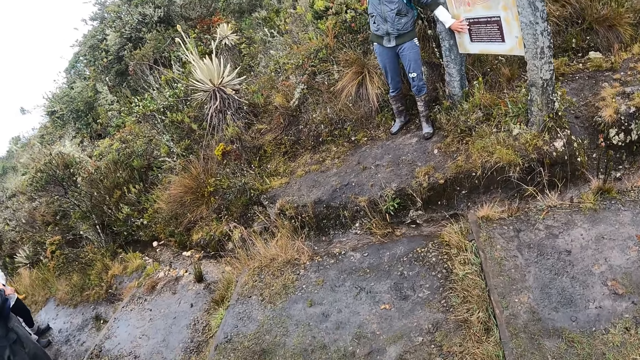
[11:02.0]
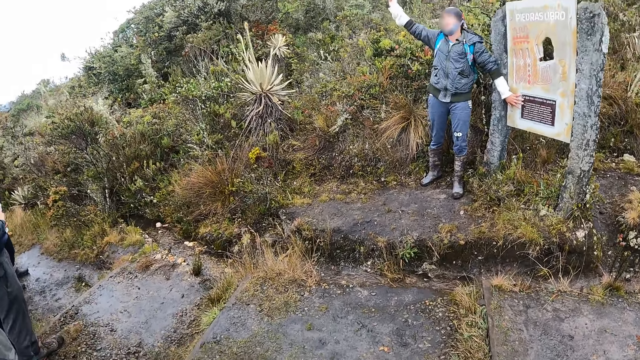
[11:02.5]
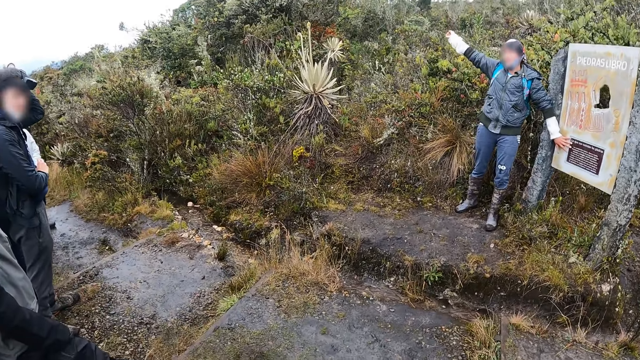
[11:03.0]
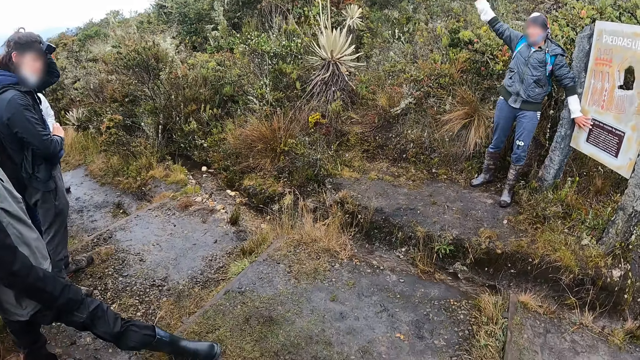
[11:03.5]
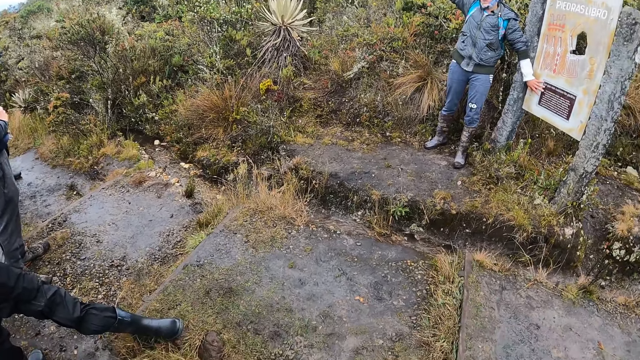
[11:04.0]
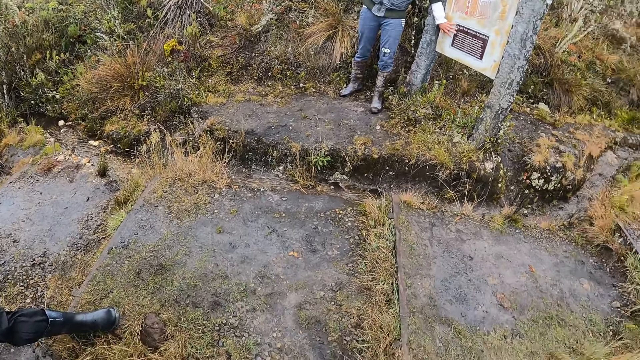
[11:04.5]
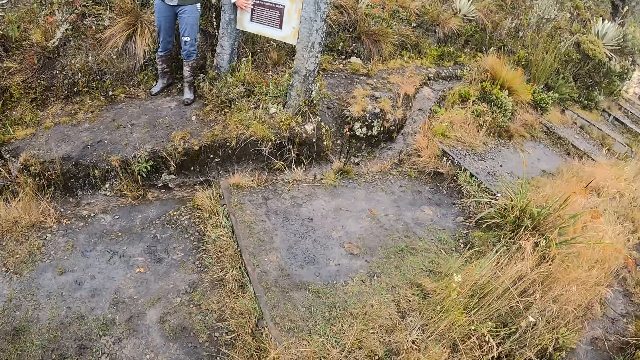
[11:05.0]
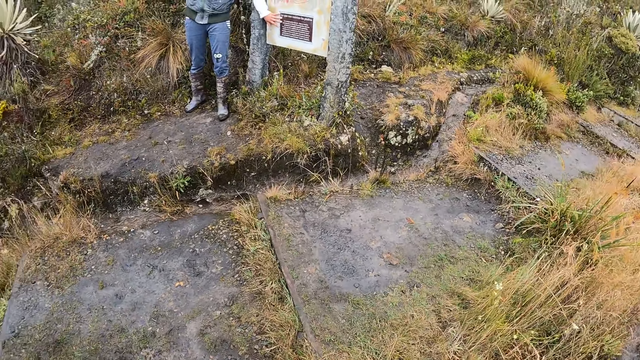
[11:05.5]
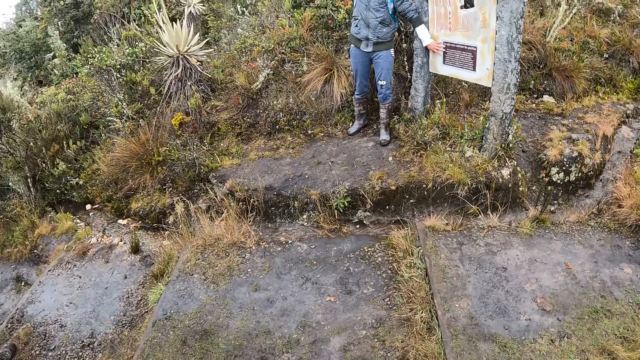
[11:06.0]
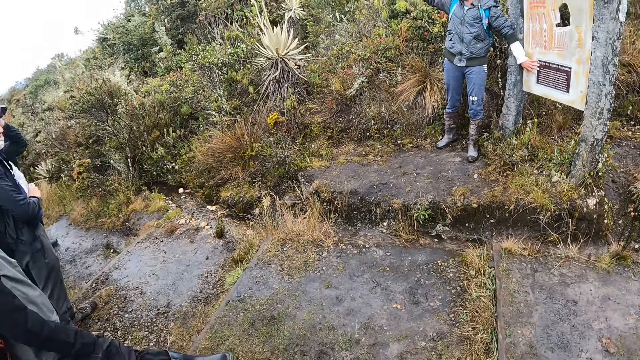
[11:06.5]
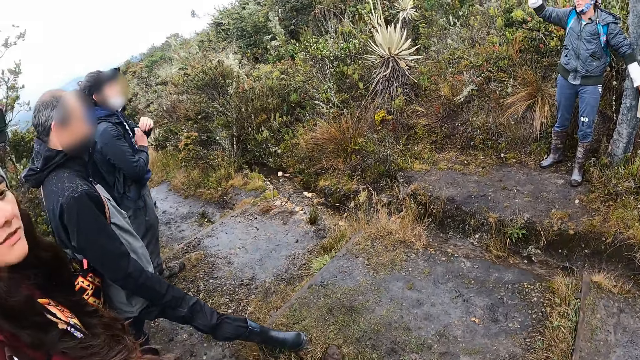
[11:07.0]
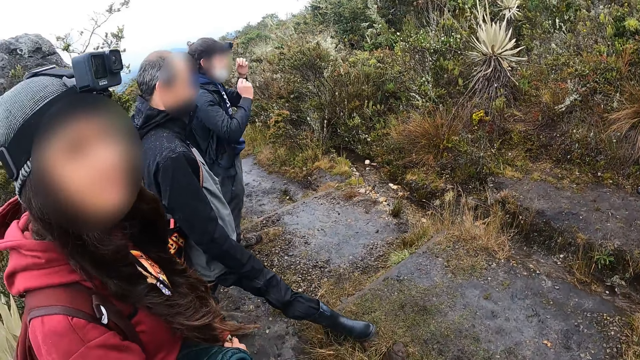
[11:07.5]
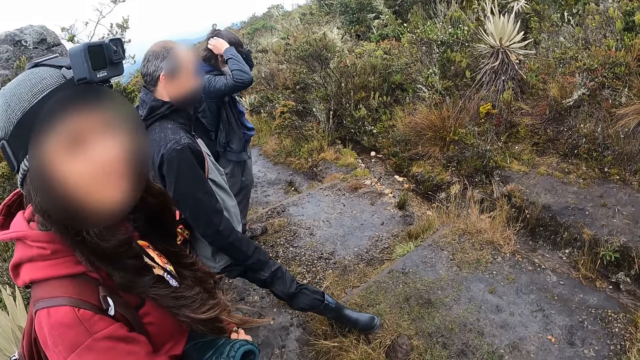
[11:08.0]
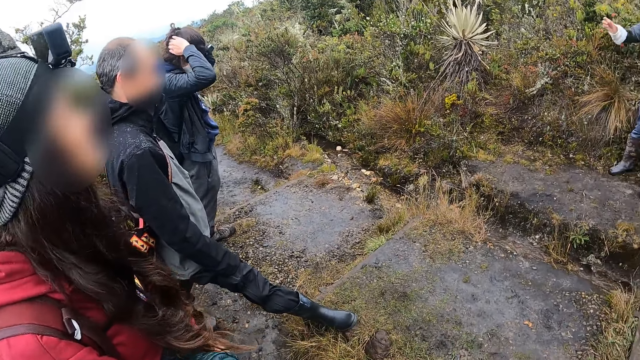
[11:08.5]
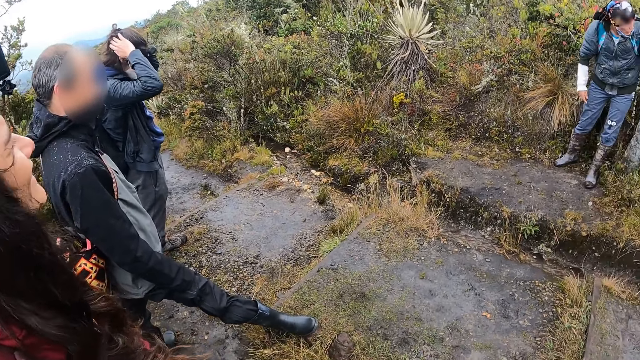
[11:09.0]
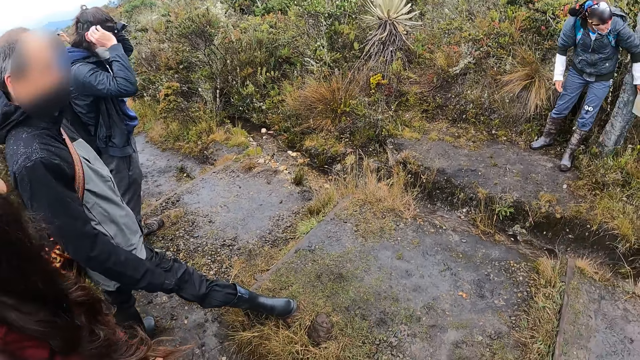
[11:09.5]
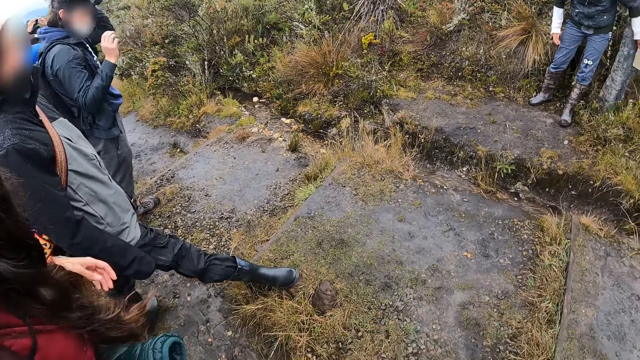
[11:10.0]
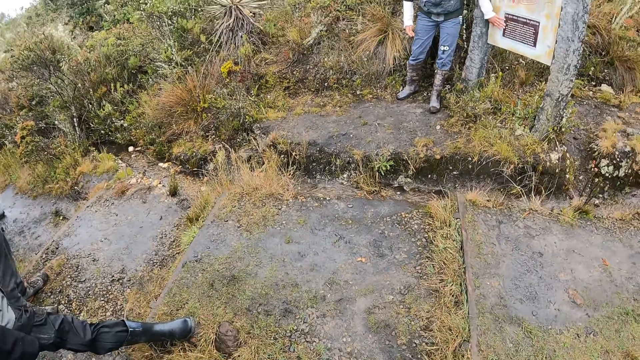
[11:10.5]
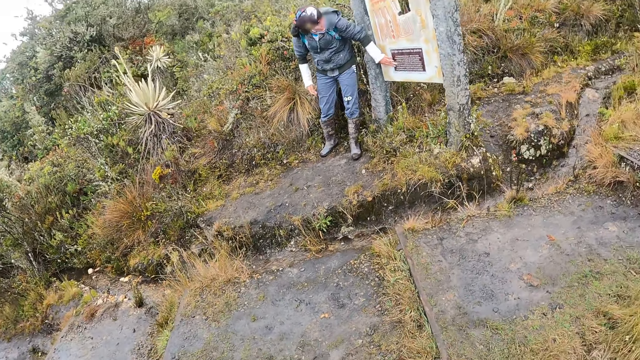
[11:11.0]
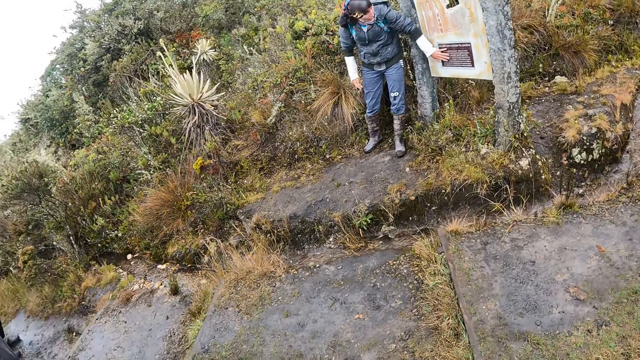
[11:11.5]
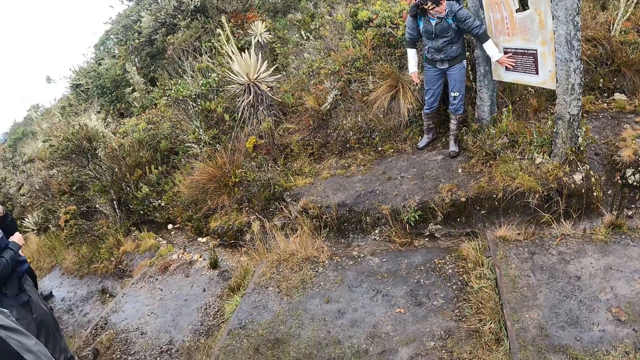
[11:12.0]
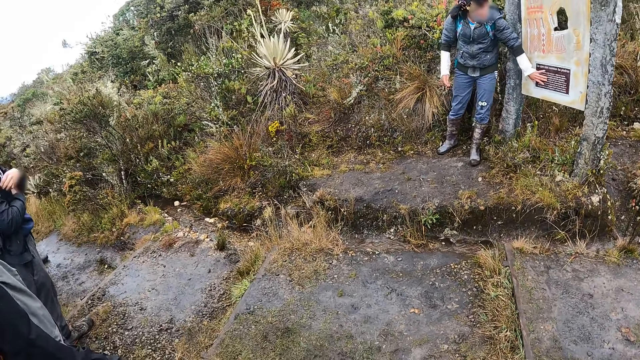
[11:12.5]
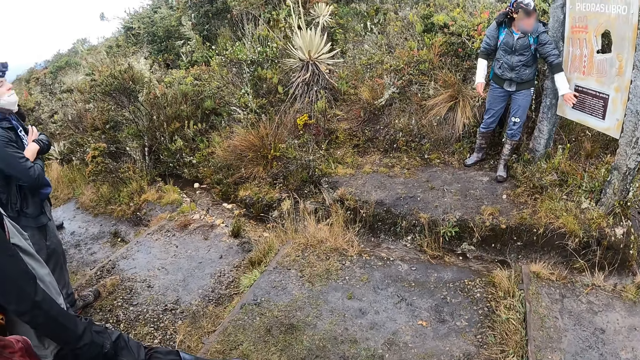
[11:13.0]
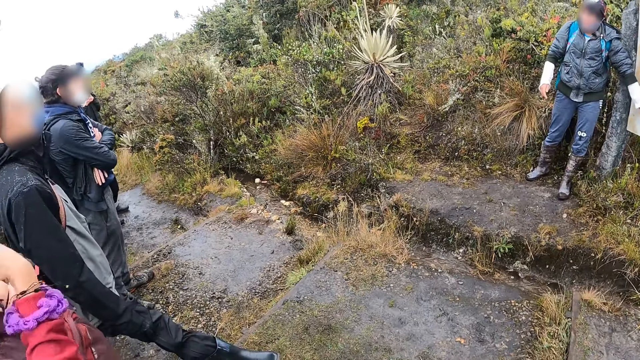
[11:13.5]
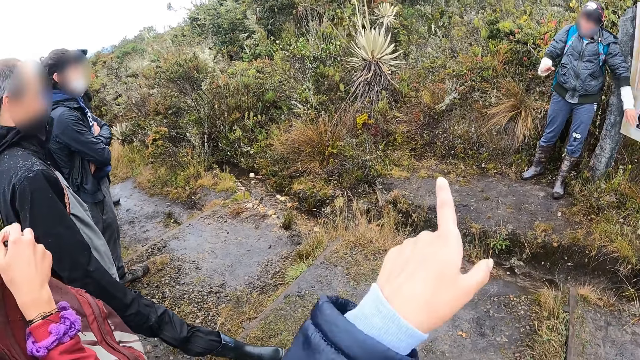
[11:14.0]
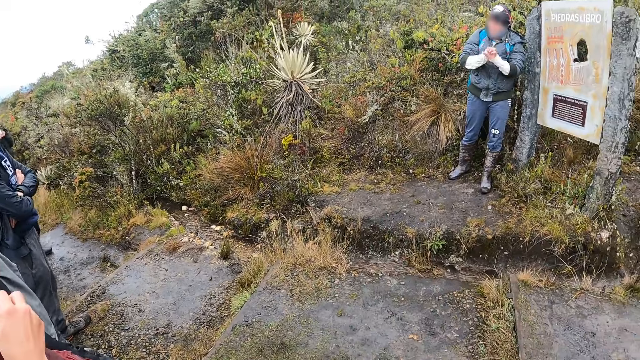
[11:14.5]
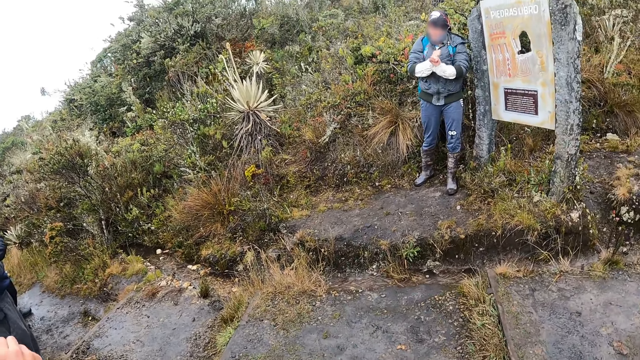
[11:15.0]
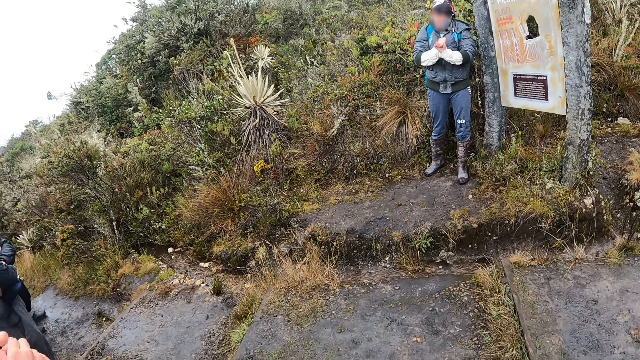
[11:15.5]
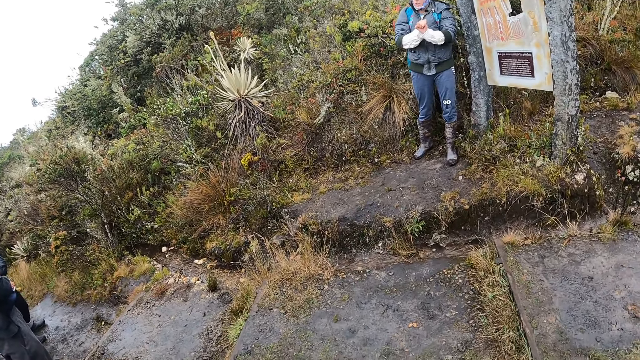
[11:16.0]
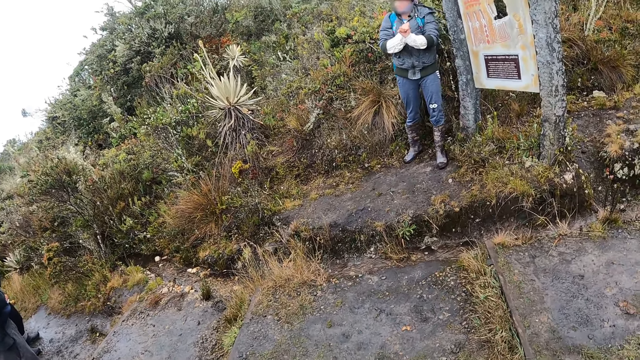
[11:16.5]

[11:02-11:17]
The camera wearer looks at a woman. The woman looks at the camera wearer. The camera wearer turns towards a group of people. The man touches his hair with his right hand and removes his right hand from his hair. The camera wearer turns towards the woman. She points her left hand towards the woman. The woman removes her left hand from the sign board. The woman demonstrates to the group of people with both hands.

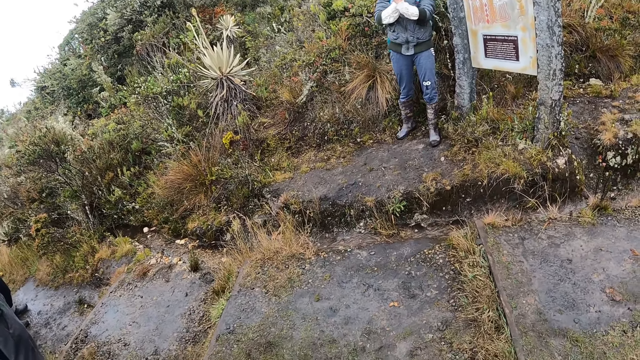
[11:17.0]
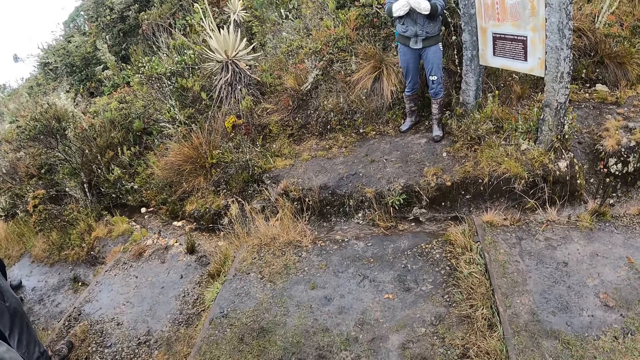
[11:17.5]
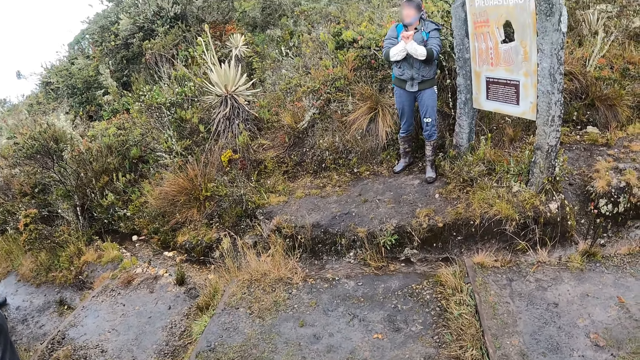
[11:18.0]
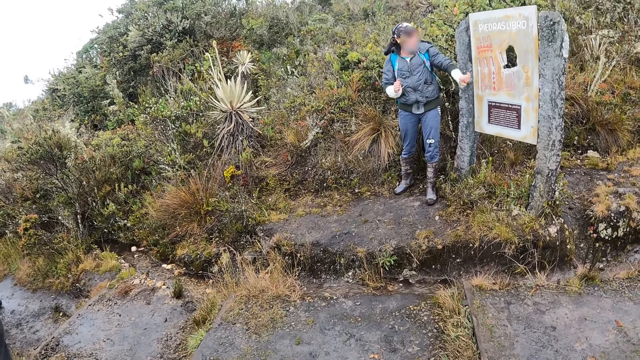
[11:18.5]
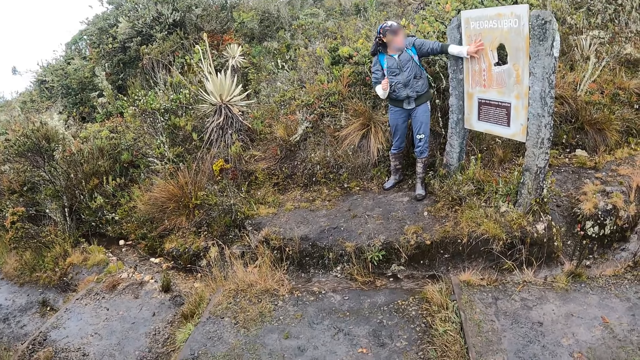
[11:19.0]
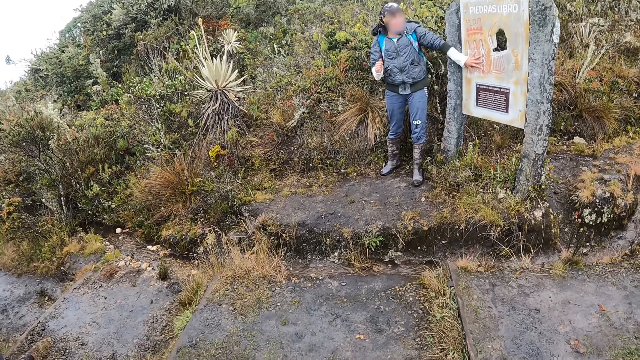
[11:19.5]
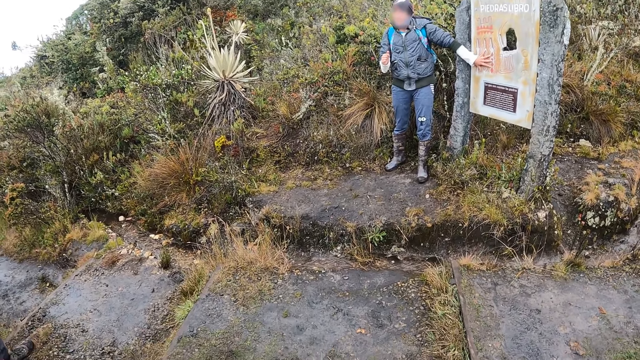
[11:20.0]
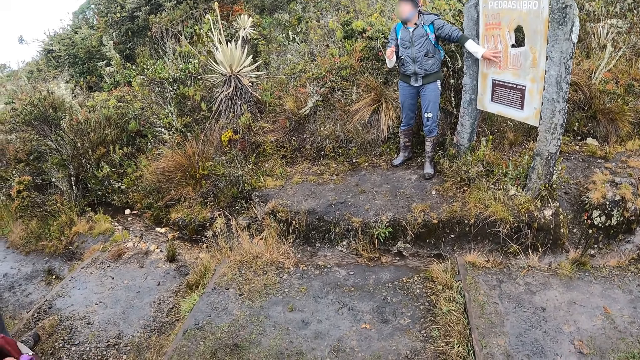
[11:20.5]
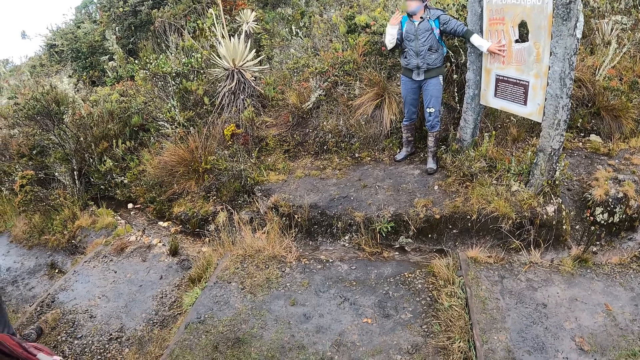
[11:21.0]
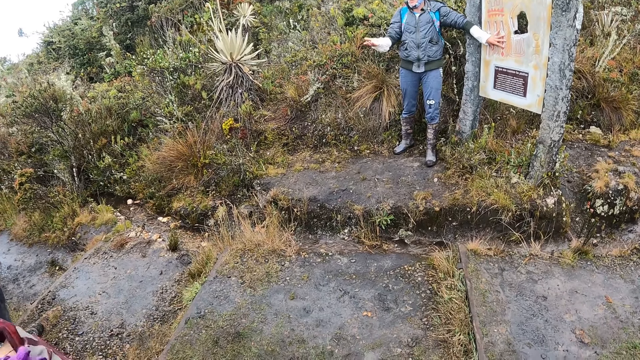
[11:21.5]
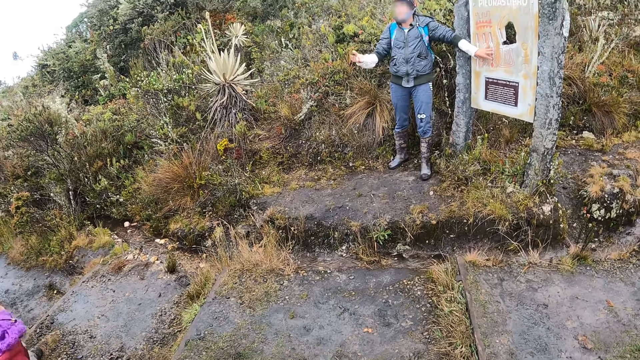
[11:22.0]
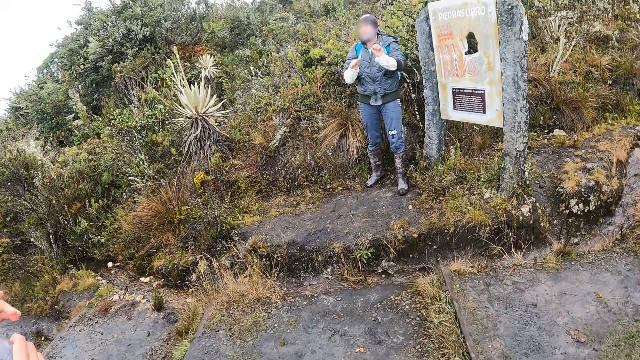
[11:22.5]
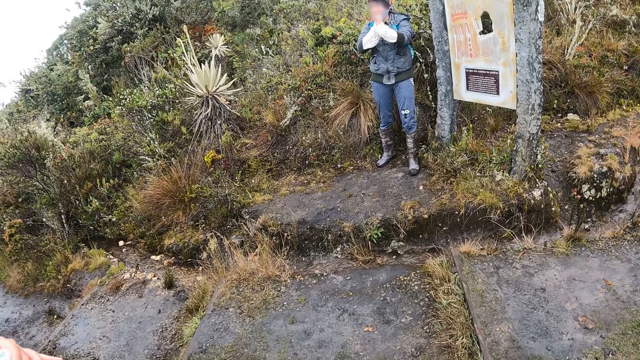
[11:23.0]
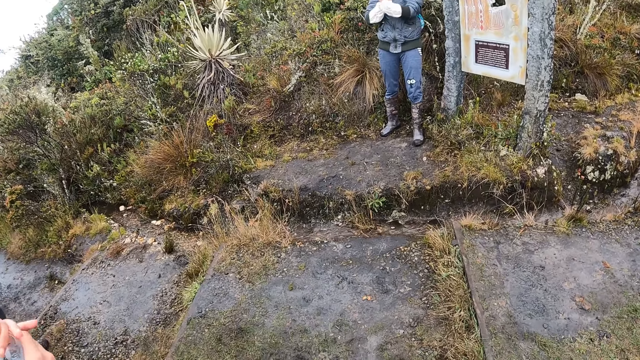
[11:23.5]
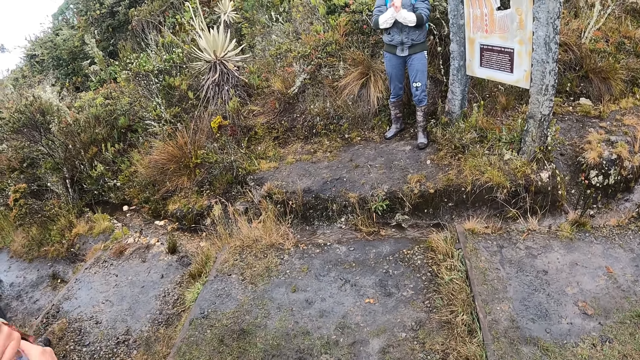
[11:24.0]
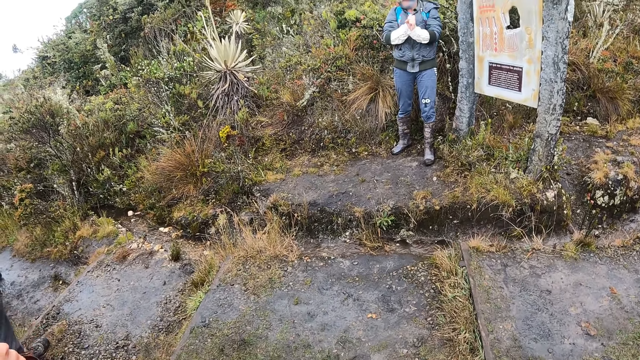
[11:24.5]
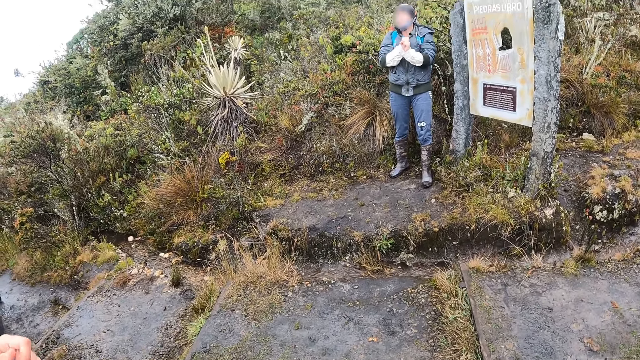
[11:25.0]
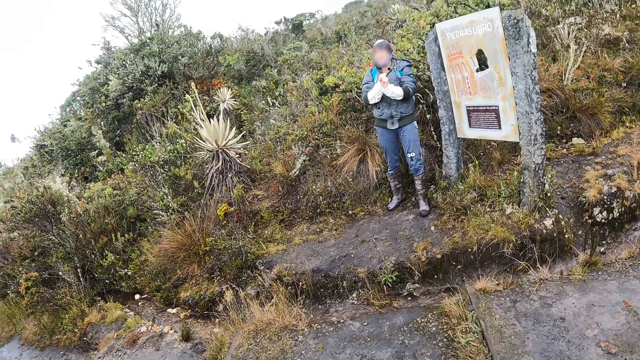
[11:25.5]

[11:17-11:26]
The woman places her left hand on the sign board. The woman demonstrates to a group of people with her right hand. The woman removes her left hand from the sign board. The woman demonstrates to the group of people with both hands.
